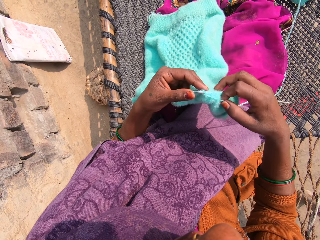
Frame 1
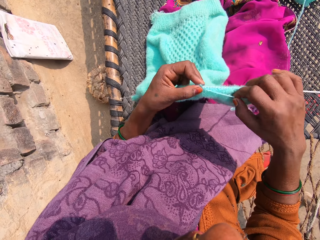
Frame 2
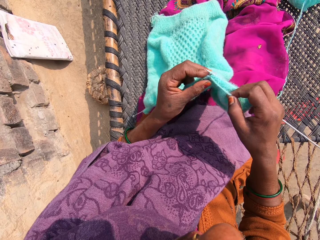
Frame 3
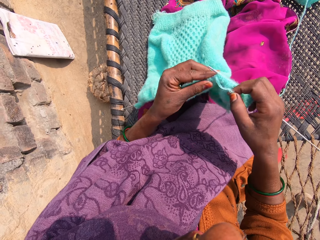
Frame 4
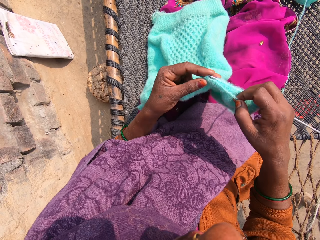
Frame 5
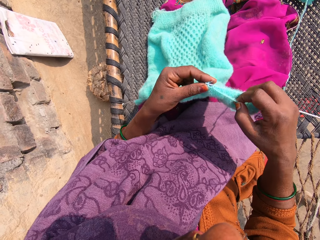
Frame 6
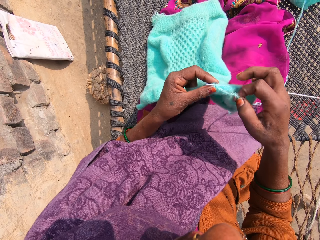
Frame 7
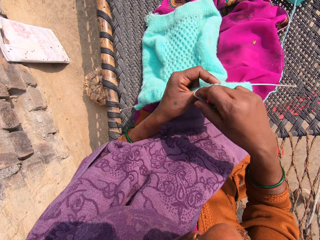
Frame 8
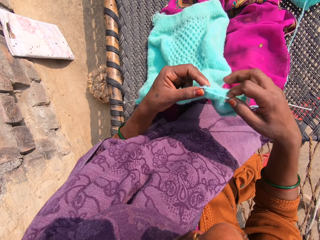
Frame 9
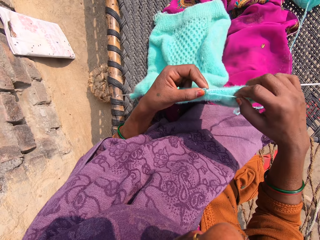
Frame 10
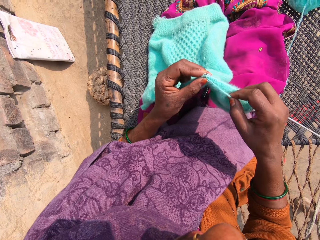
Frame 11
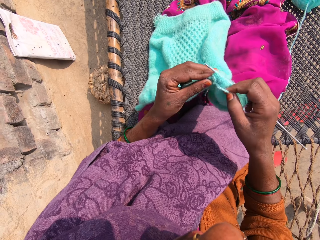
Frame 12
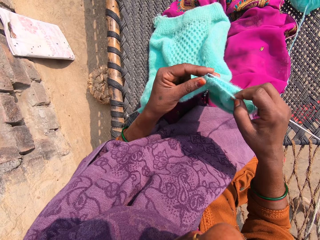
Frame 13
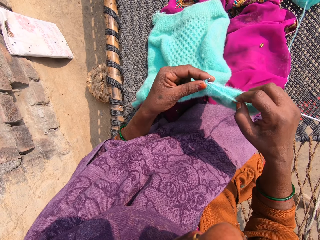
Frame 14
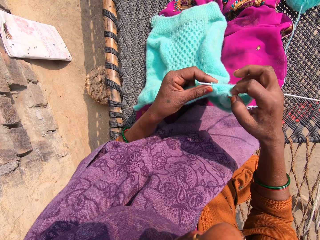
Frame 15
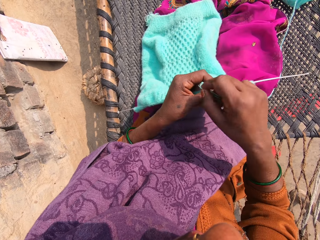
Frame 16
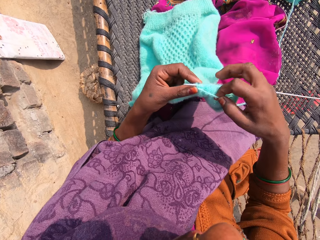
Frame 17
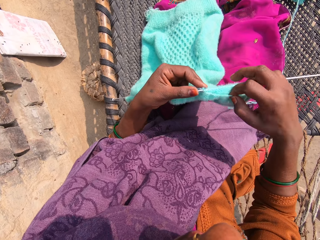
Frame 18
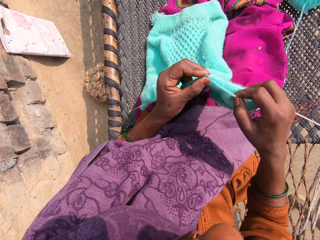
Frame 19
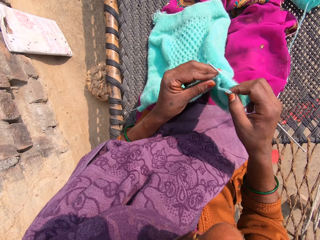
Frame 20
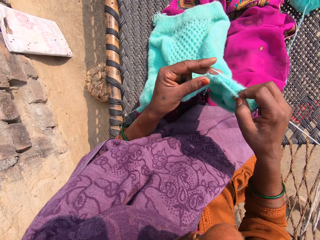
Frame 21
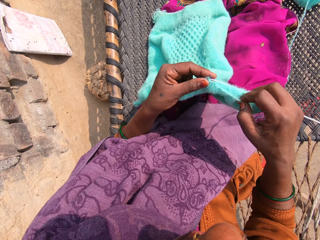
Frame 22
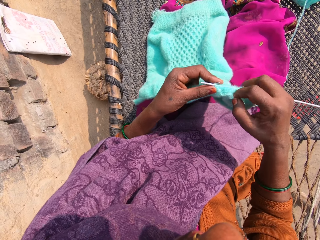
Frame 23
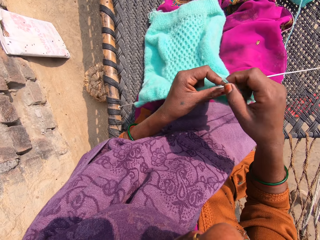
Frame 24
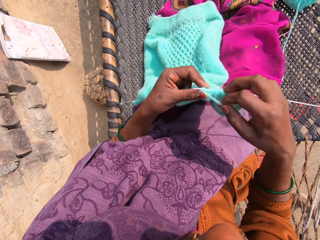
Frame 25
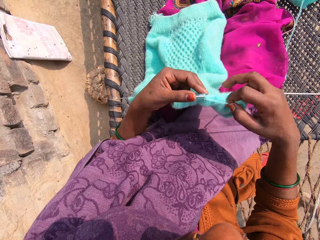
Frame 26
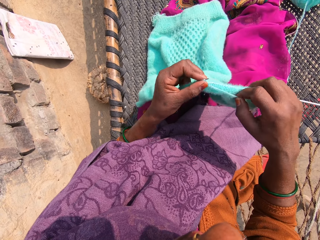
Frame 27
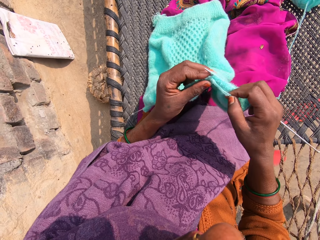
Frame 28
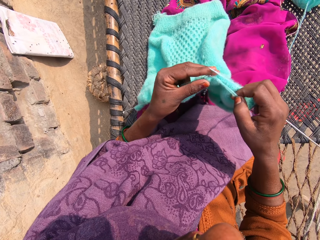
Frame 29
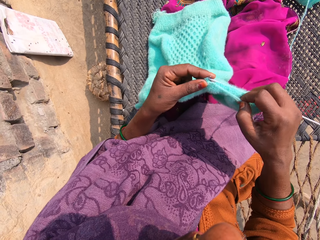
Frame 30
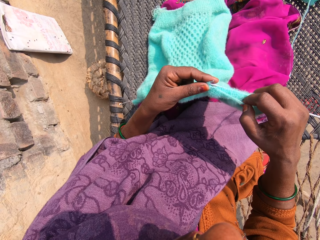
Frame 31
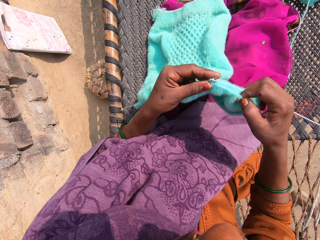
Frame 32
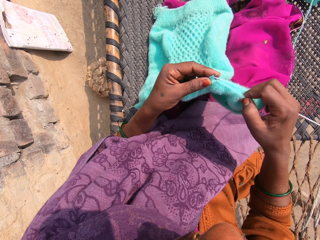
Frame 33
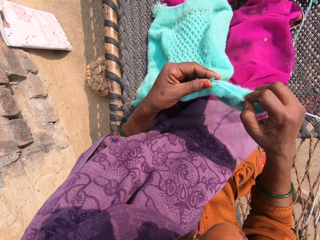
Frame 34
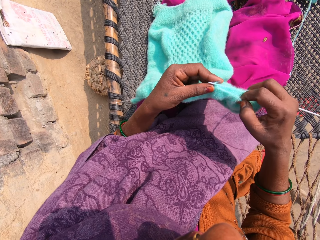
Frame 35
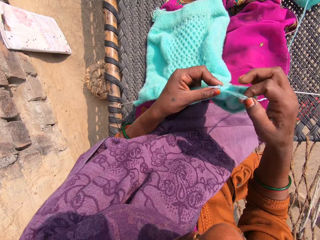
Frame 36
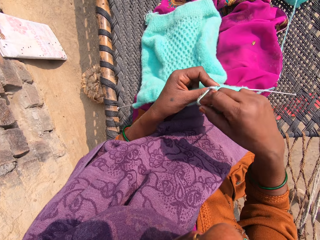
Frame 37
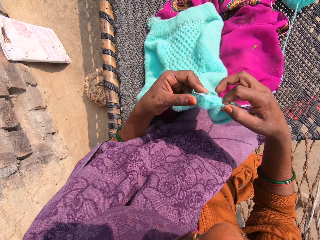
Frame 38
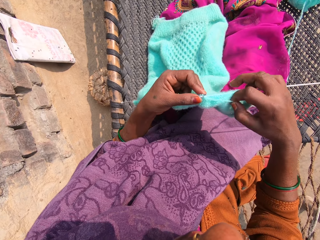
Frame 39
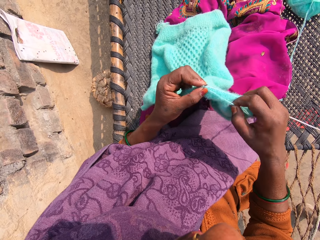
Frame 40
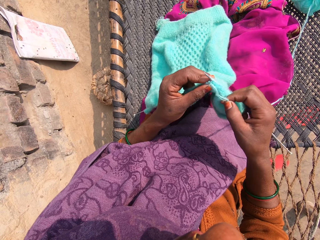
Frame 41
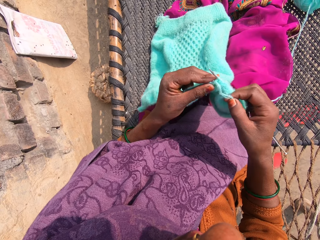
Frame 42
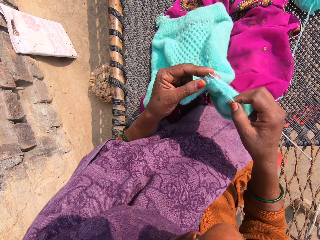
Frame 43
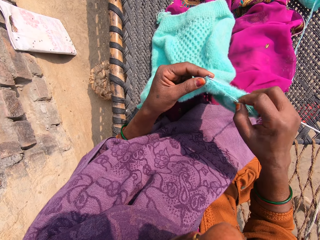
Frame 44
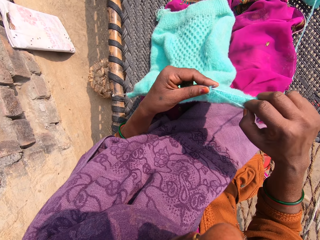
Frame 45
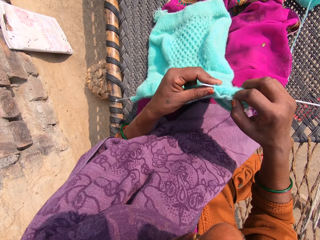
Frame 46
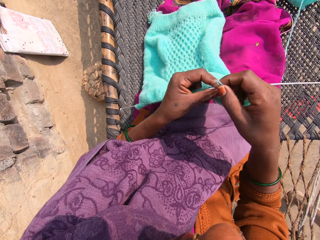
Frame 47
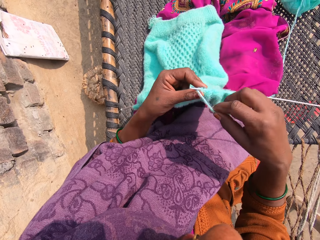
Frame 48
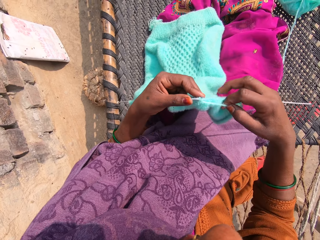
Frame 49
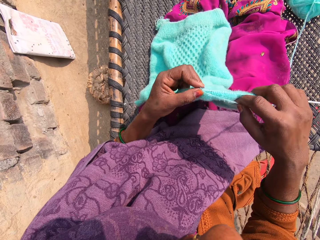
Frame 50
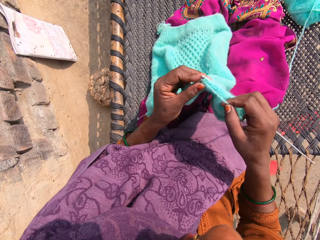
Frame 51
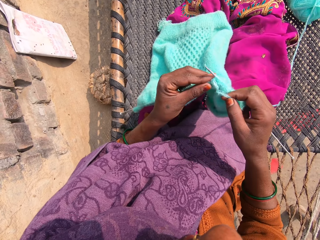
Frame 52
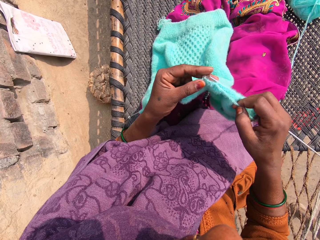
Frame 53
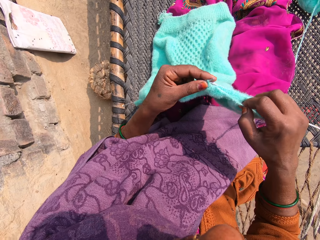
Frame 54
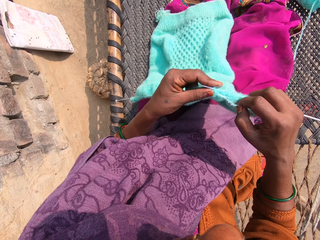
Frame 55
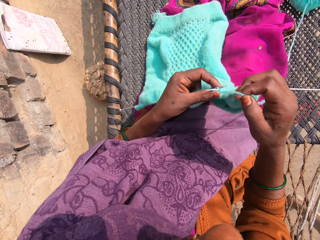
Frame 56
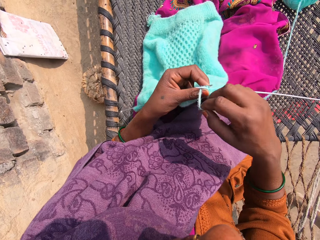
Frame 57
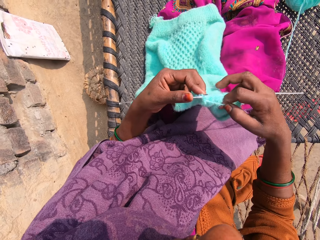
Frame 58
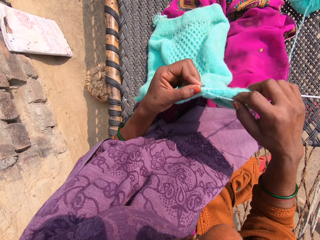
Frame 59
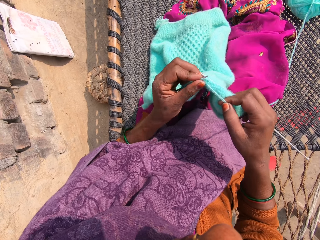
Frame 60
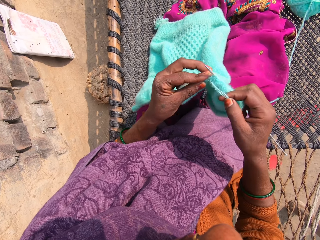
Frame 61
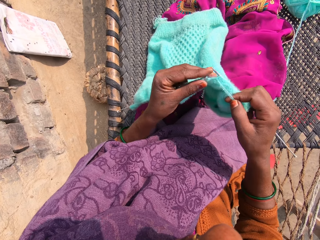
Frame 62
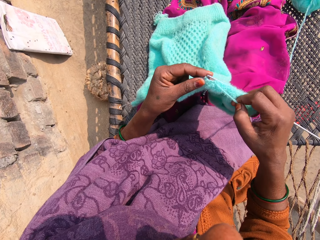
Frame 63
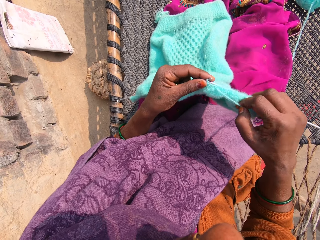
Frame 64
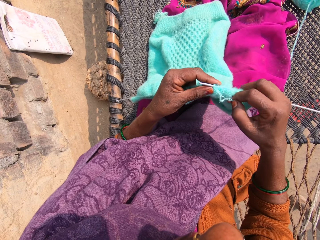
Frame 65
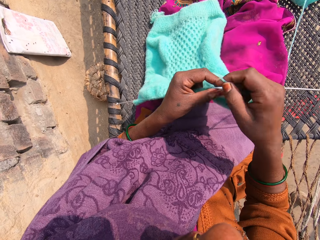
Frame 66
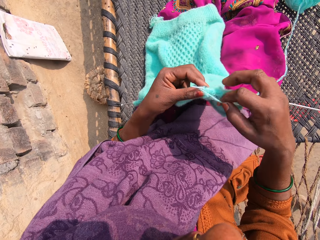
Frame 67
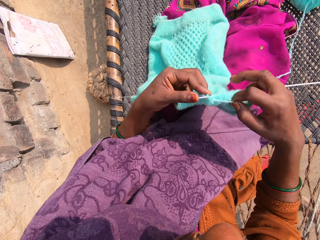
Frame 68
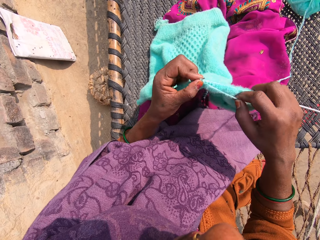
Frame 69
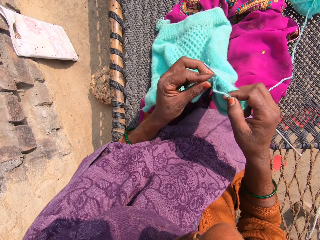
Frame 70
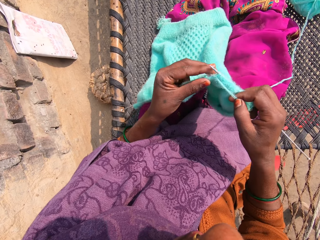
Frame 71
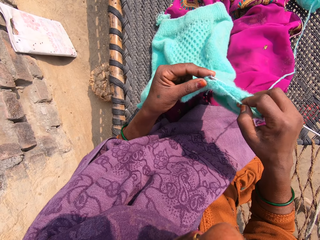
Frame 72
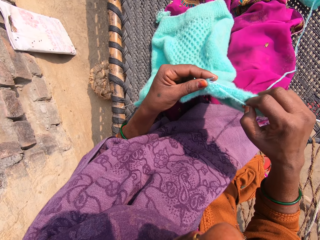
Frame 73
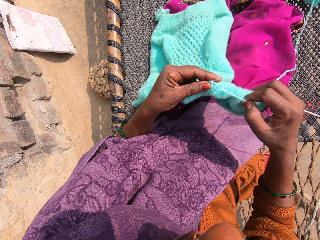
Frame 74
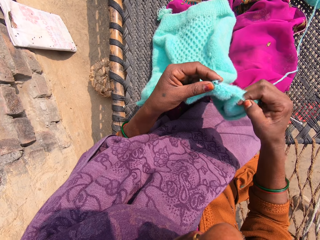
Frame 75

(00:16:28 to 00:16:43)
The camera wearer loops a knitting yarn over the knitting needle and knits a garment. They loop the knitting yarn over the knitting needle and knit the garment. They loop the knitting yarn over the knitting needle and knit the garment. They loop the knitting yarn over the knitting needle and knit the garment. They loop the knitting yarn over the knitting needle and knit the garment. They loop the knitting yarn over the knitting needle and knit the garment. They loop the knitting yarn over the knitting needle and knit the garment. They loop the knitting yarn over the knitting needle and knit the garment.

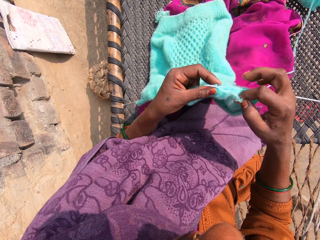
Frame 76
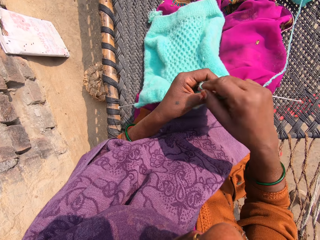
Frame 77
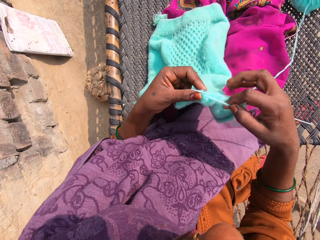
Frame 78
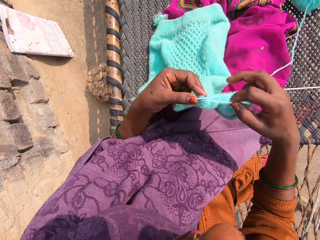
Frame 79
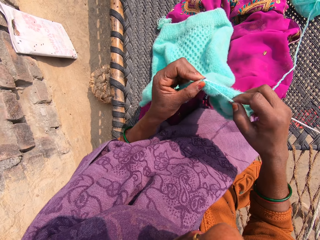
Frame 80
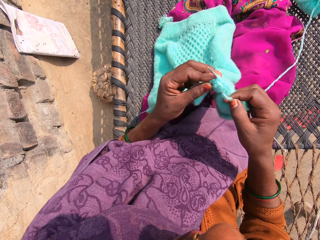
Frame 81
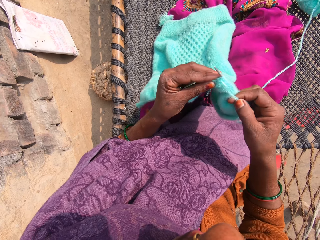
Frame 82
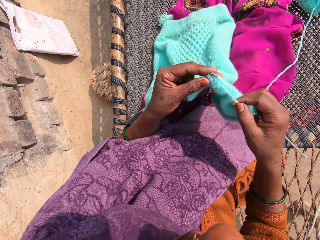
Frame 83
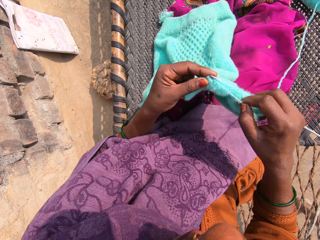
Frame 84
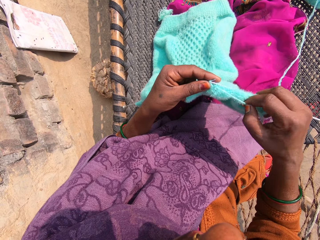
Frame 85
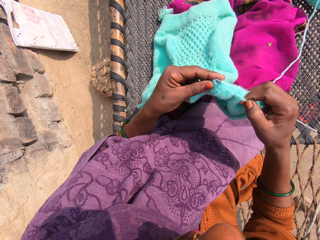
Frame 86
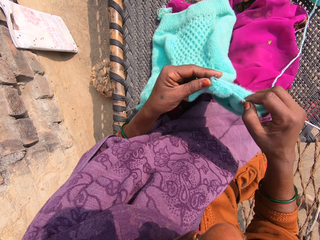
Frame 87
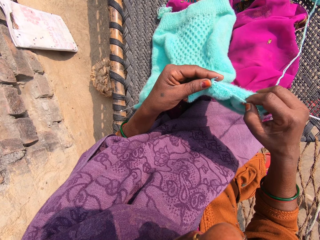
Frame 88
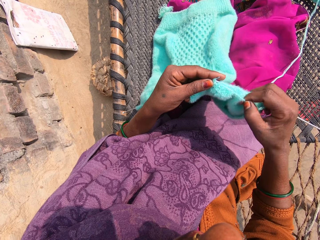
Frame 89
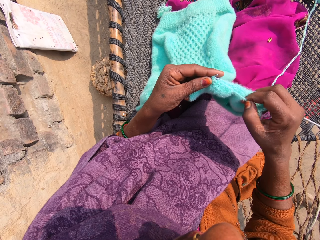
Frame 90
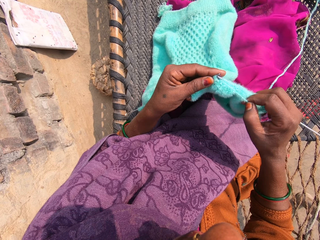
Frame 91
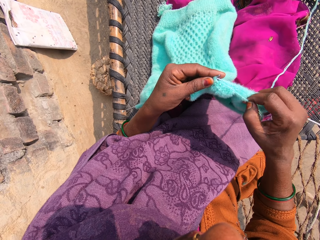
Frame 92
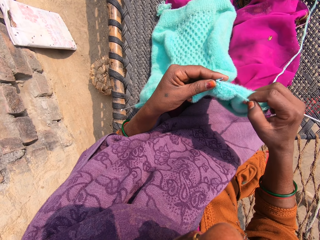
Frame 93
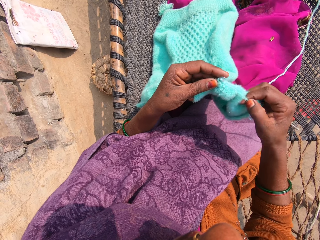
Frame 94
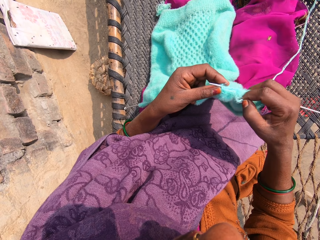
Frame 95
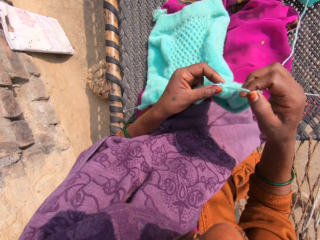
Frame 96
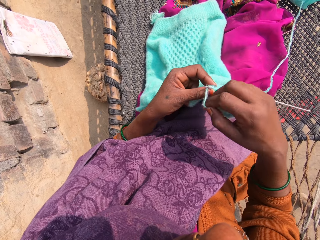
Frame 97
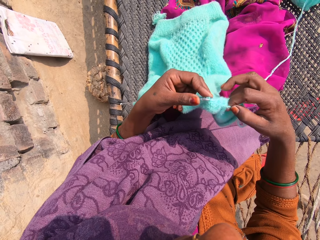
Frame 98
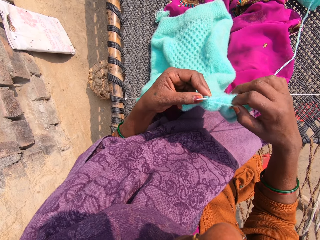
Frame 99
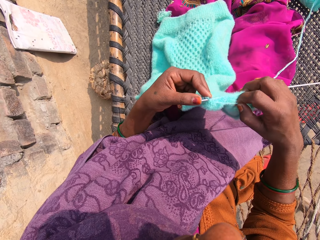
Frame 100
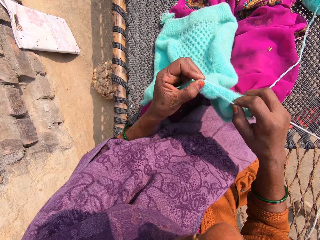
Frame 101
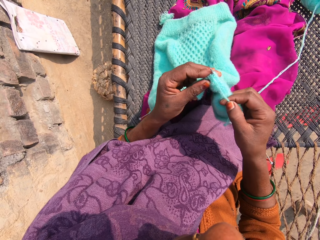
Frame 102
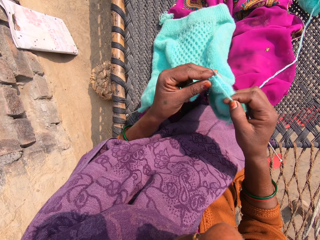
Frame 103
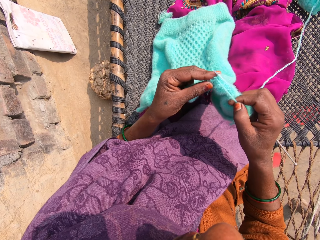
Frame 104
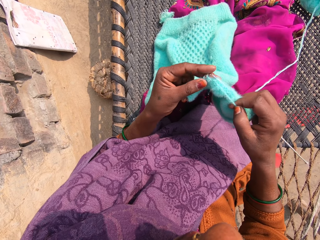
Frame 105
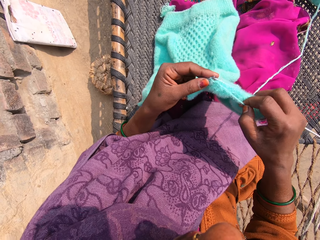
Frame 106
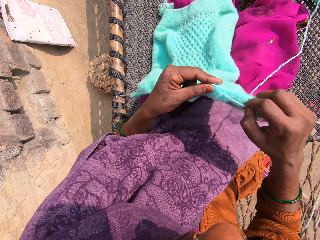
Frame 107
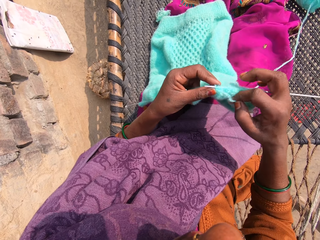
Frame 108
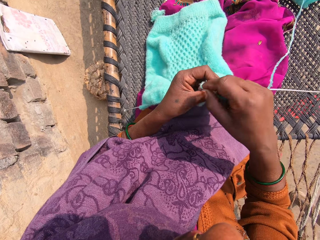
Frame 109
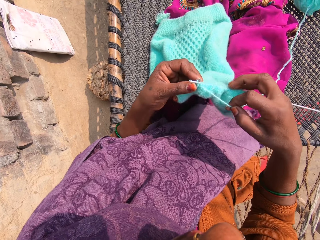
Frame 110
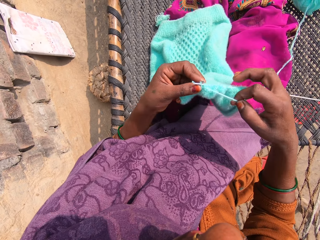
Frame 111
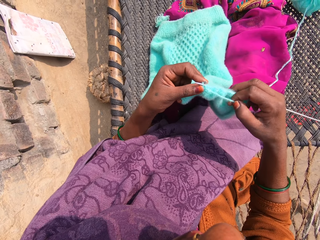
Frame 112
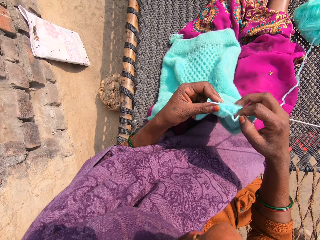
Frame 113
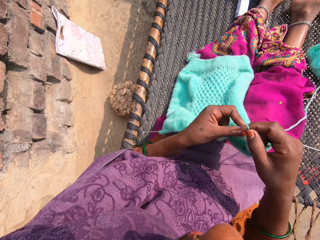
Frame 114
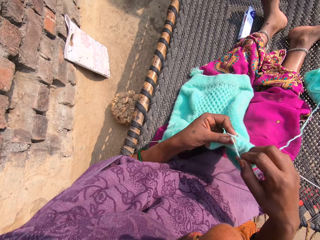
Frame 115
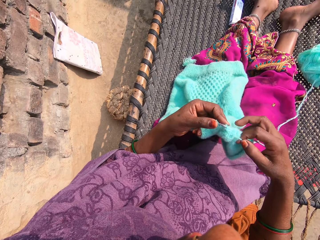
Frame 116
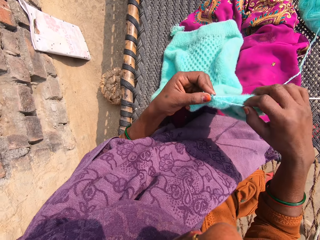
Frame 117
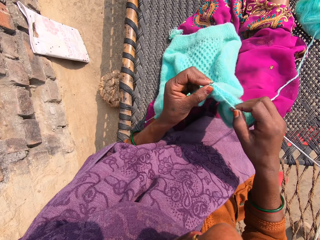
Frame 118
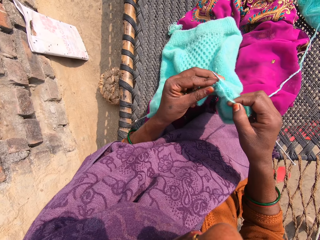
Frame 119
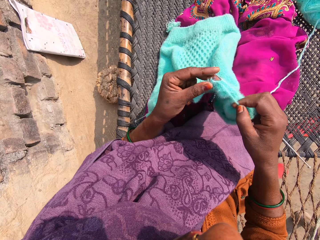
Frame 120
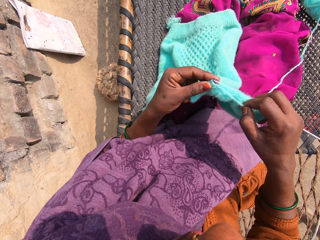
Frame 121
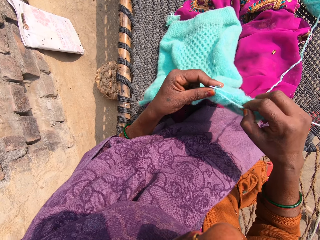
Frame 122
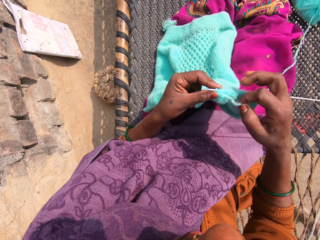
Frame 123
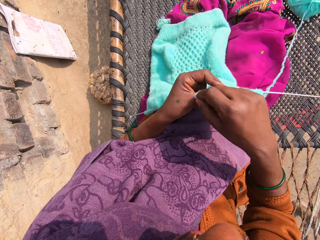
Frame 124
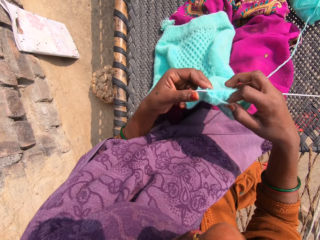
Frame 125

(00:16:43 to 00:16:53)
The camera wearer loops a knitting yarn over the knitting needle and knits a garment. She loops the knitting yarn over the knitting needle and knits the garment. She loops the knitting yarn over the knitting needle and moves the knitting needle with her hand. She loops the knitting yarn over the knitting needle and knits the garment.
